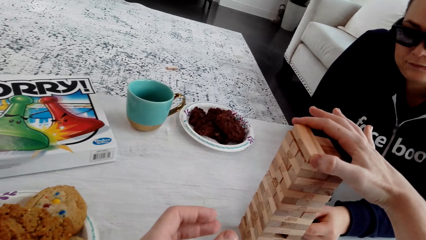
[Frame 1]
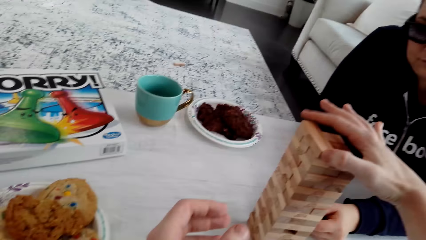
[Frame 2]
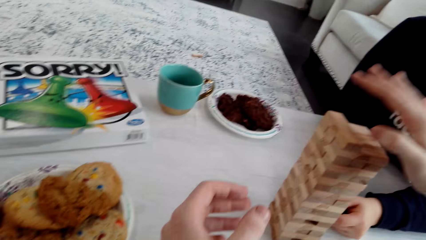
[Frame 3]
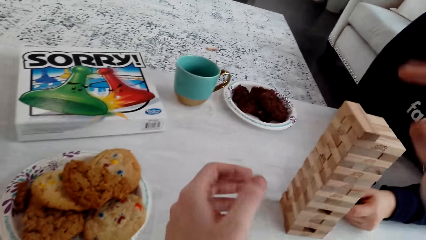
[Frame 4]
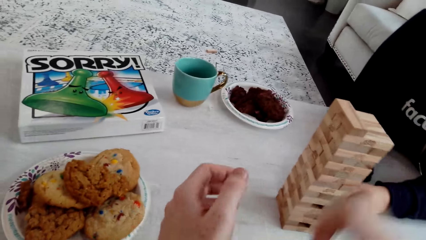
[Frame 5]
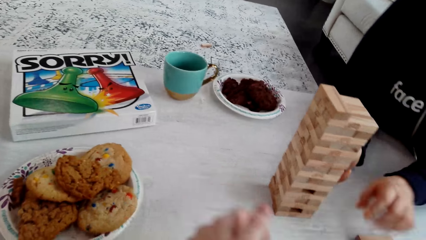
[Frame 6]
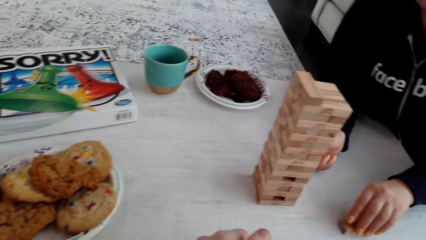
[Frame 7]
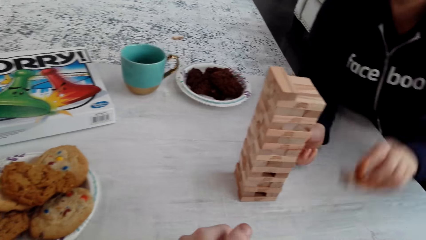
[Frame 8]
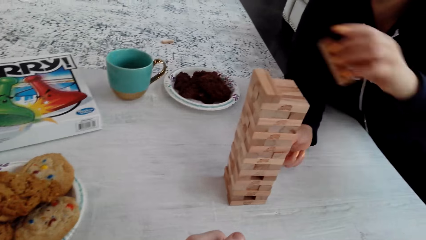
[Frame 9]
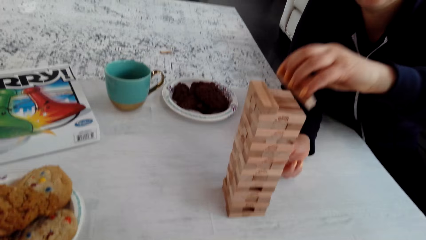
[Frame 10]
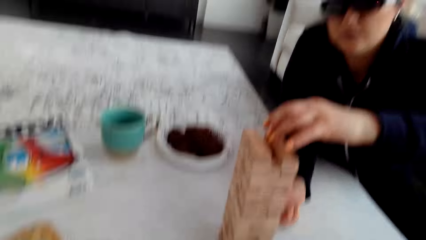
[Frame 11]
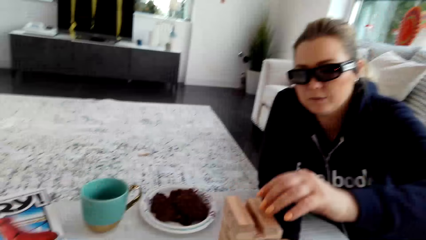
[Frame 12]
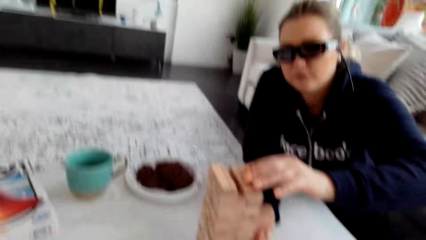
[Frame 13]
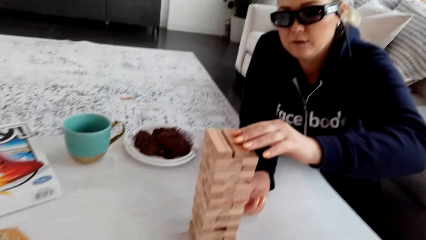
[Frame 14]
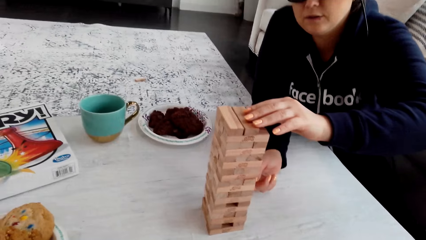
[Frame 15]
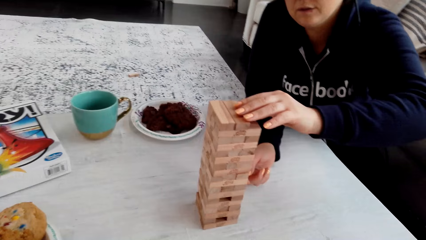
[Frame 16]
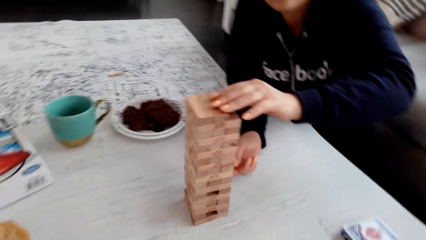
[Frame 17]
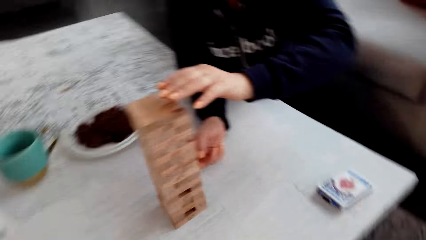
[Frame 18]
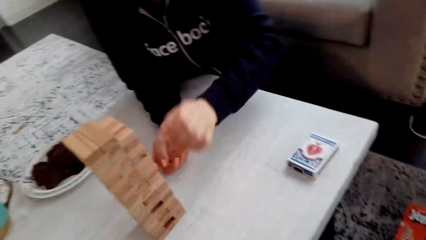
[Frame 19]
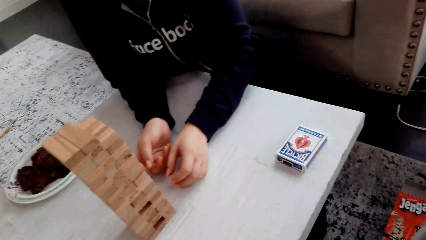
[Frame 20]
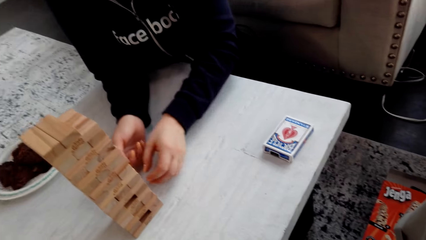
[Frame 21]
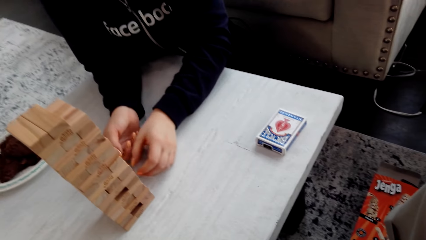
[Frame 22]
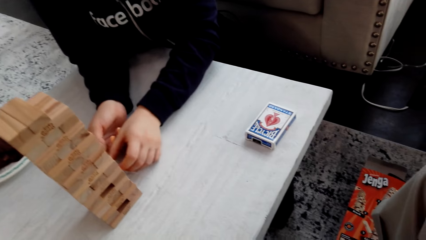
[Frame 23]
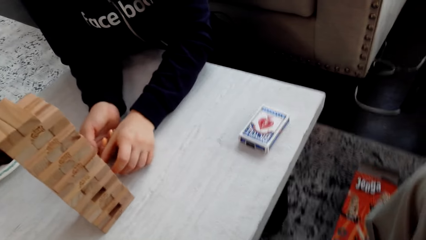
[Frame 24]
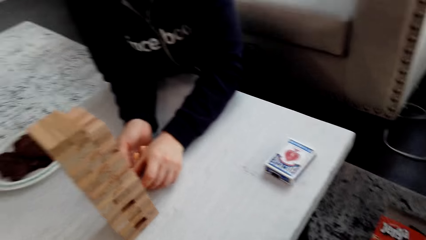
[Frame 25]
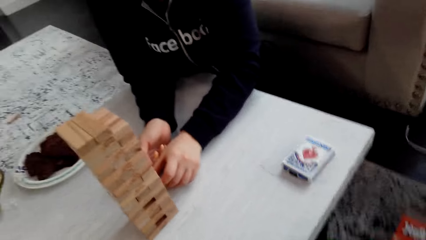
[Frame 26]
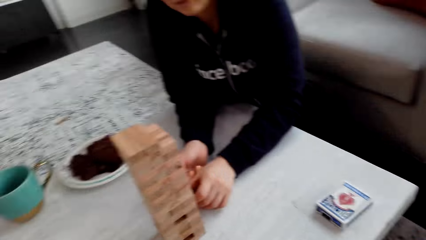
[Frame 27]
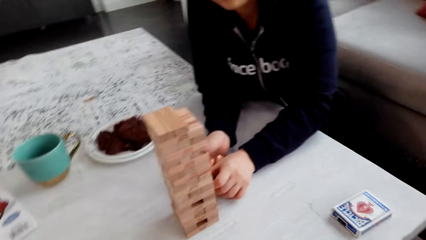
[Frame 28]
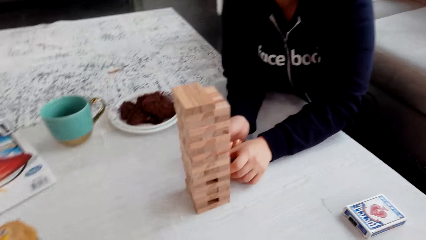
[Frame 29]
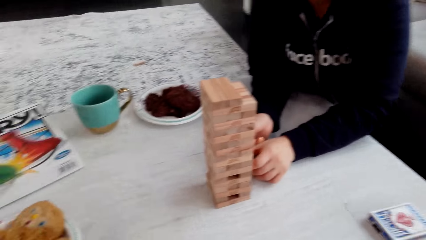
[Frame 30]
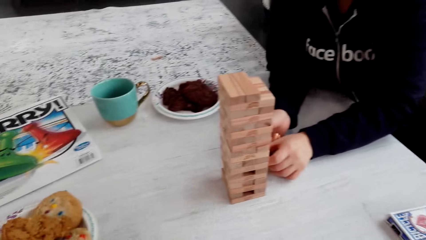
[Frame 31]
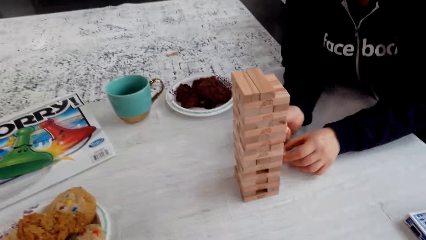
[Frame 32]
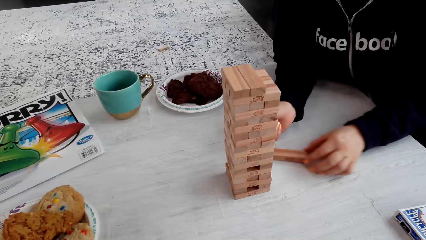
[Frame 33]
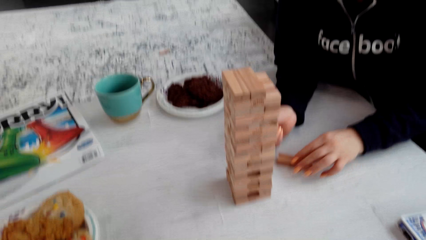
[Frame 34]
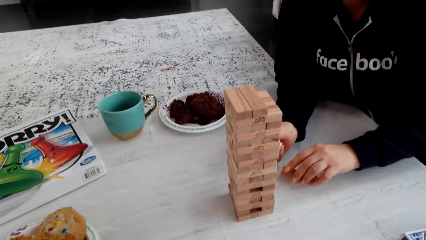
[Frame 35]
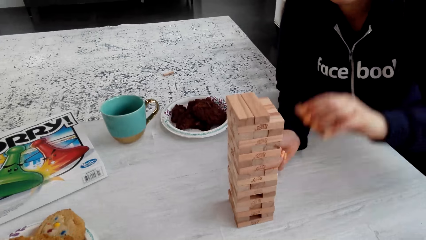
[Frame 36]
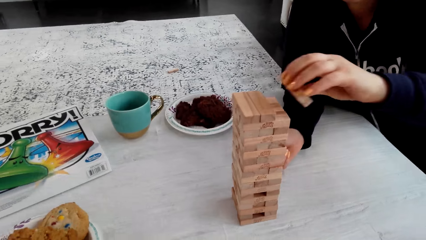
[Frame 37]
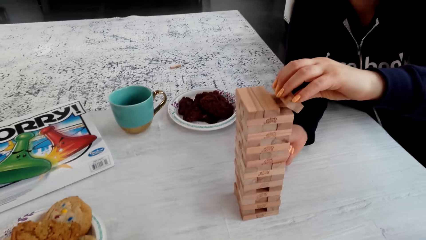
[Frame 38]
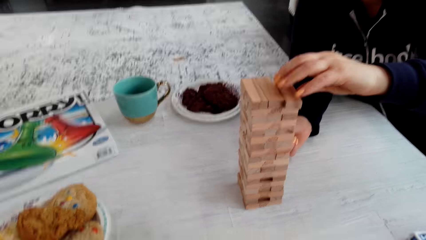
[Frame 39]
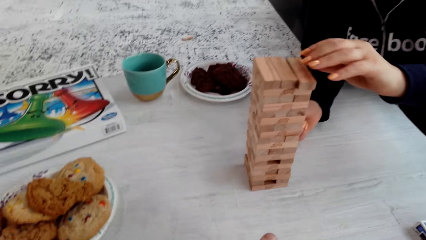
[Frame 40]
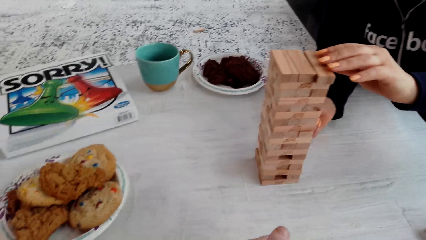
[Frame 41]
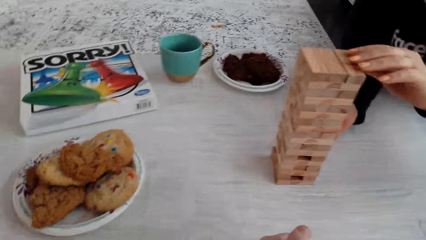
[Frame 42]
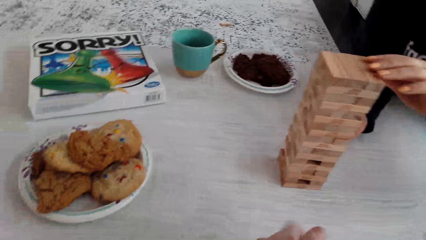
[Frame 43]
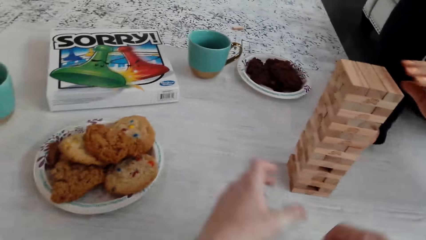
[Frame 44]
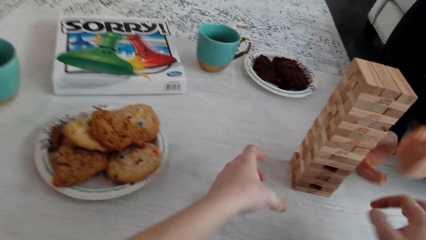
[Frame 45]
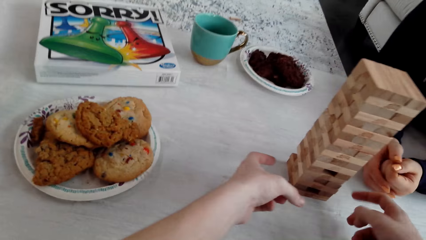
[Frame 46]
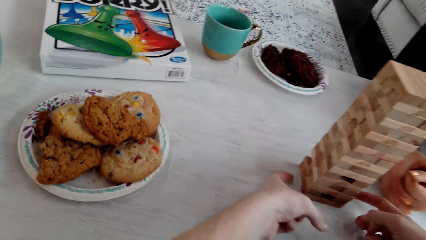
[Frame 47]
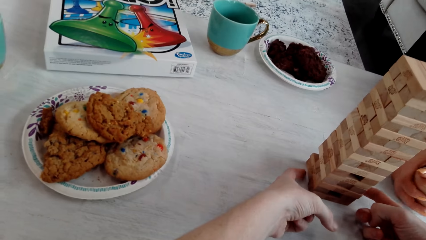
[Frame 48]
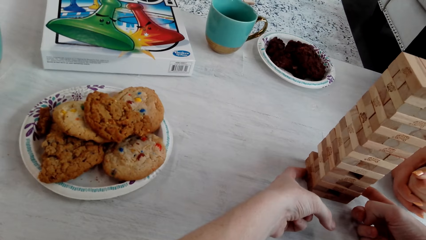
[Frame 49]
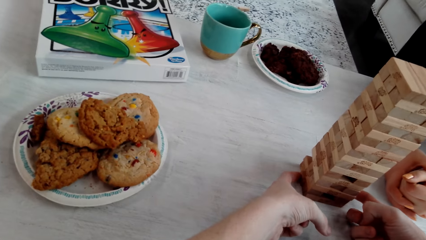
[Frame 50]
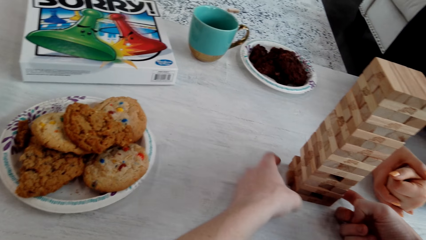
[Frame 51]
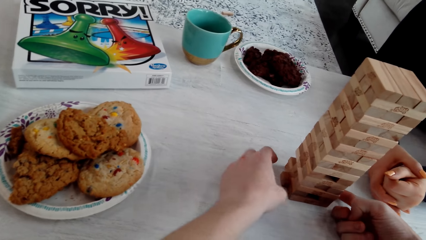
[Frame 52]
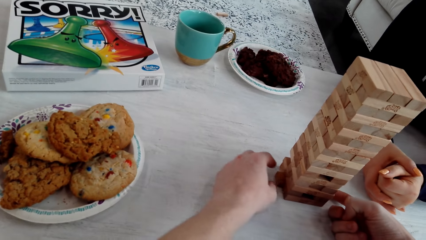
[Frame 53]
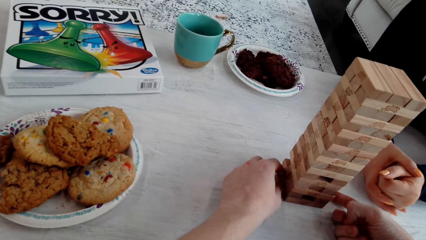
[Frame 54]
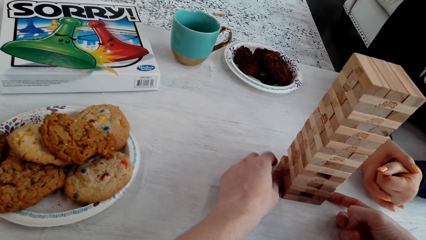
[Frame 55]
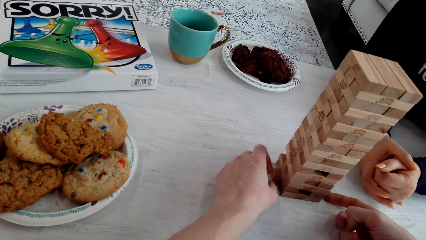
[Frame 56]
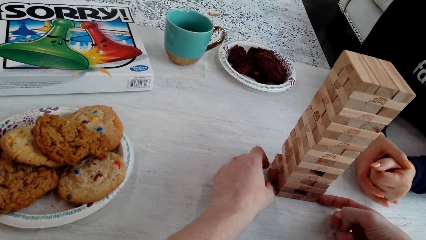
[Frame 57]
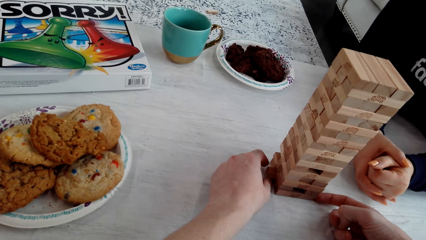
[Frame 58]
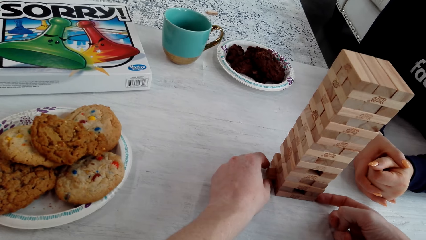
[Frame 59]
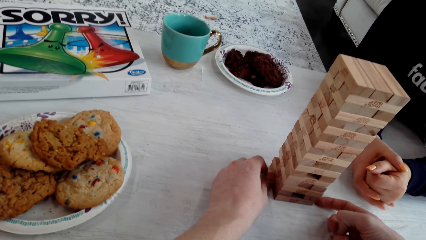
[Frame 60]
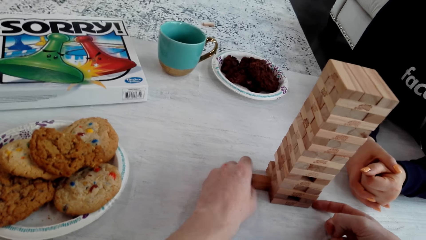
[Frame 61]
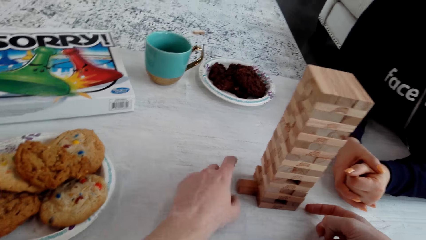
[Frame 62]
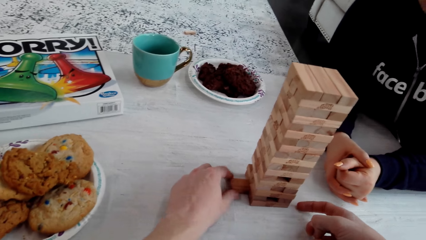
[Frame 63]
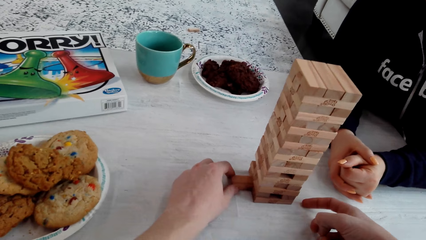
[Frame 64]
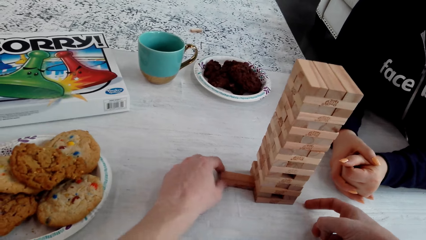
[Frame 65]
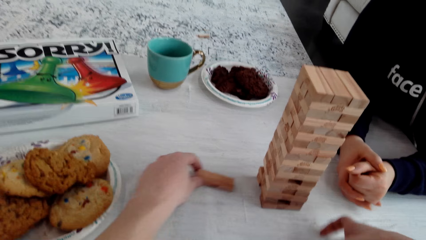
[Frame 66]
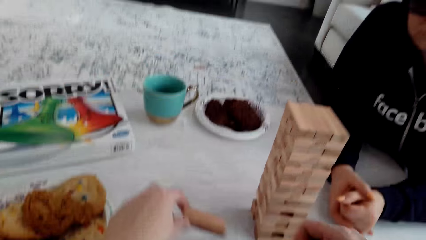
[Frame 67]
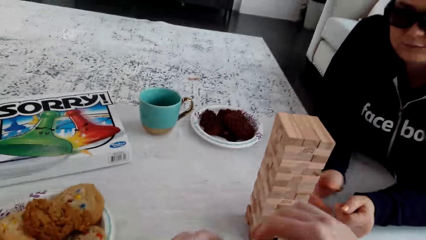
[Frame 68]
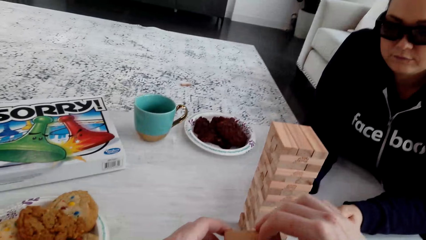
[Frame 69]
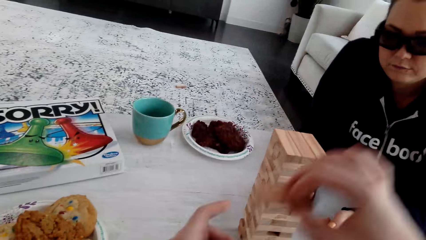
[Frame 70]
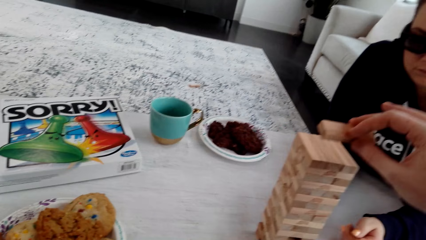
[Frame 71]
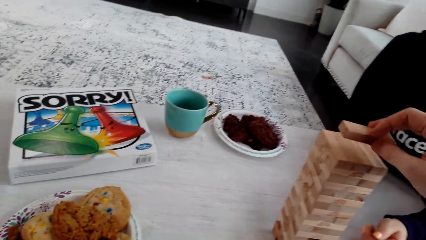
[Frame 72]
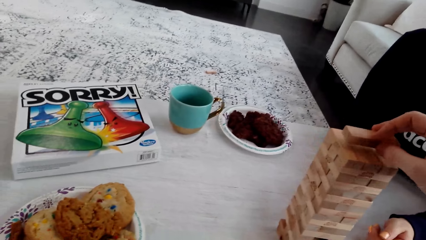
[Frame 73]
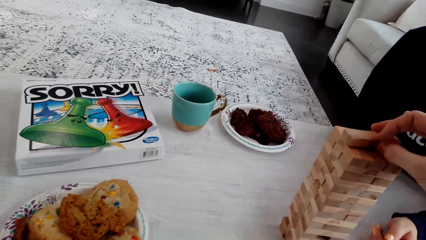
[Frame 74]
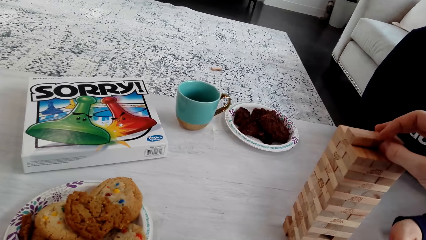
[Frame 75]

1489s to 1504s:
A woman talks. The woman puts the wooden jenga piece on top of the jenga with her left hand. The camera wearer talks to the woman. He looks at the jenga. The woman removes a piece from the jenga blocks, plays the jenga, holds the wooden jenga piece with her left hand, and puts the wooden jenga piece on top of the jenga with her left hand. The camera wearer removes a piece from the jenga blocks. He plays the jenga. He talks. He holds the wooden jenga piece with his left hand. He puts the piece on top of the blocks.
